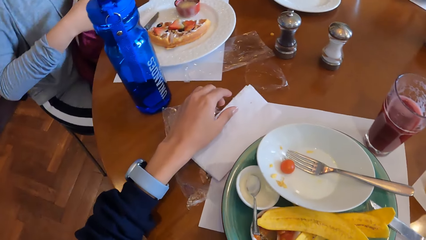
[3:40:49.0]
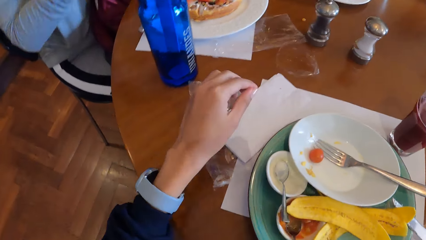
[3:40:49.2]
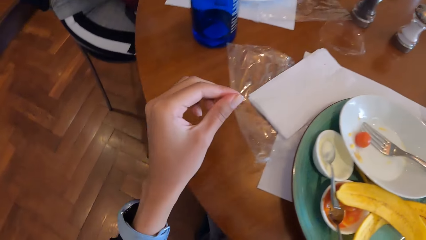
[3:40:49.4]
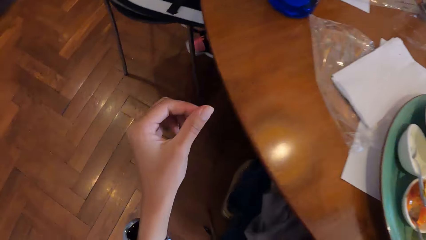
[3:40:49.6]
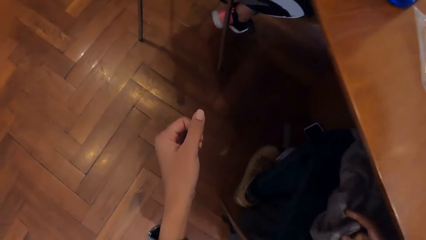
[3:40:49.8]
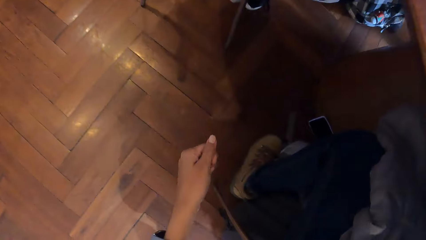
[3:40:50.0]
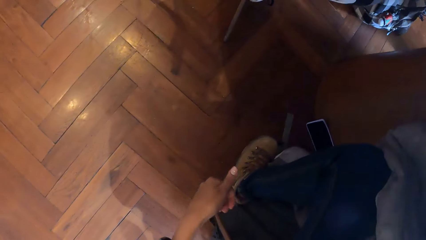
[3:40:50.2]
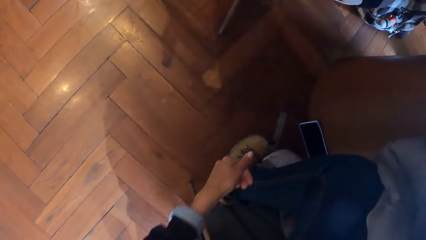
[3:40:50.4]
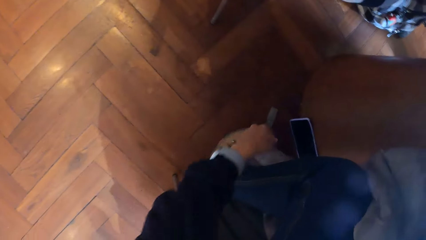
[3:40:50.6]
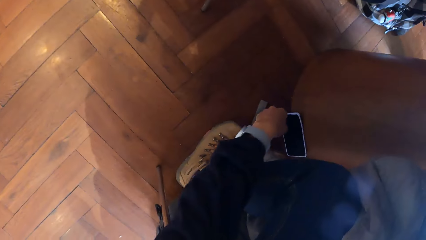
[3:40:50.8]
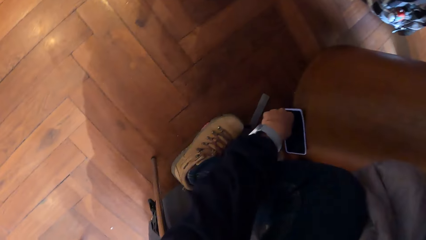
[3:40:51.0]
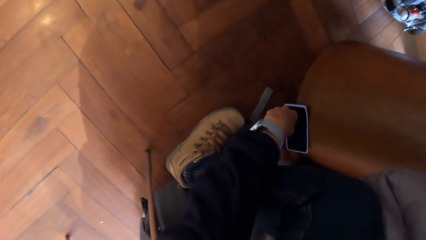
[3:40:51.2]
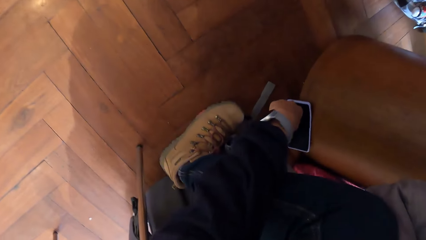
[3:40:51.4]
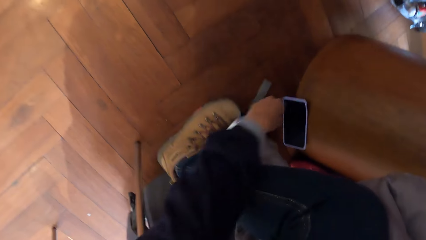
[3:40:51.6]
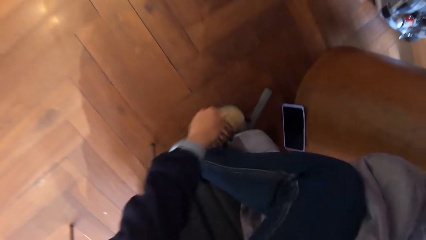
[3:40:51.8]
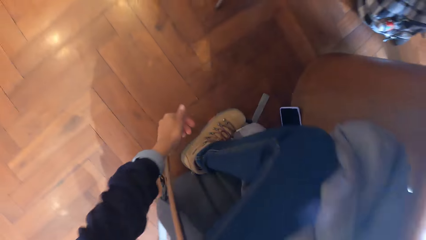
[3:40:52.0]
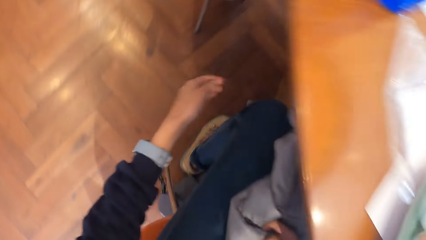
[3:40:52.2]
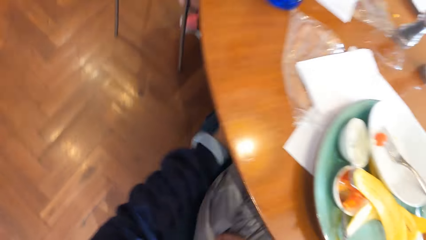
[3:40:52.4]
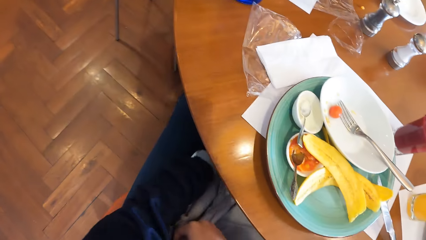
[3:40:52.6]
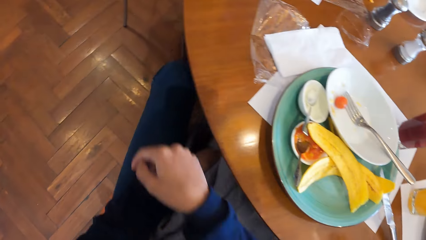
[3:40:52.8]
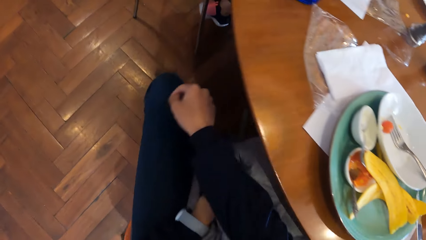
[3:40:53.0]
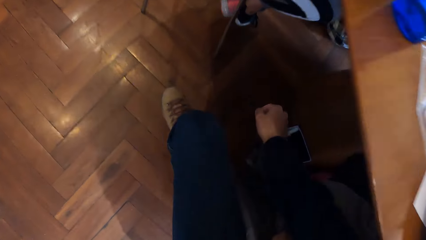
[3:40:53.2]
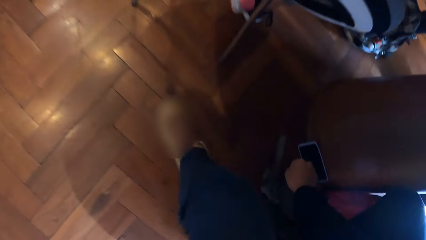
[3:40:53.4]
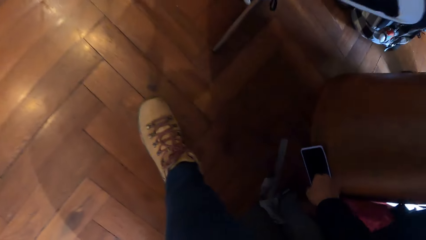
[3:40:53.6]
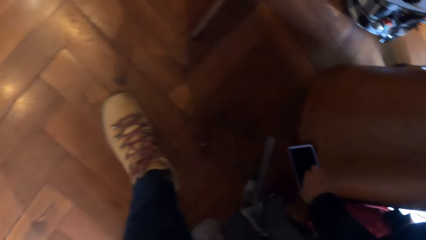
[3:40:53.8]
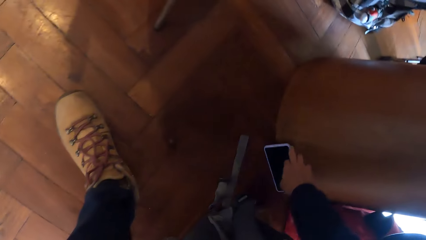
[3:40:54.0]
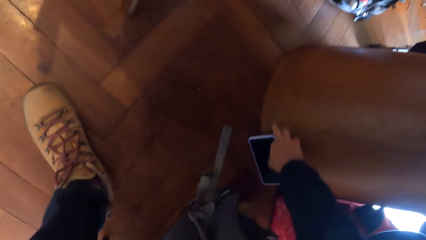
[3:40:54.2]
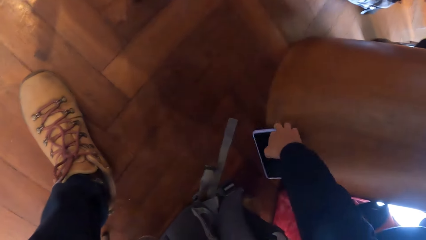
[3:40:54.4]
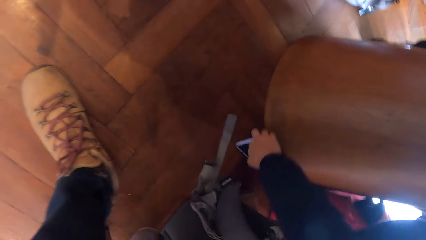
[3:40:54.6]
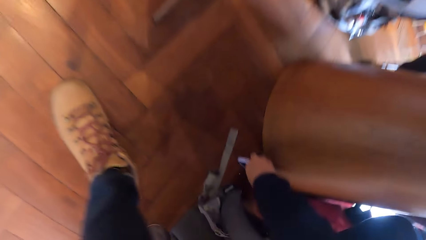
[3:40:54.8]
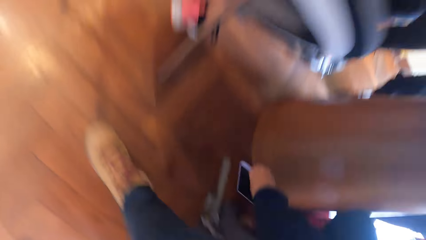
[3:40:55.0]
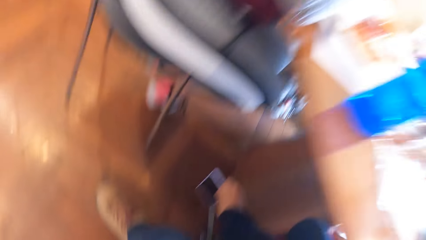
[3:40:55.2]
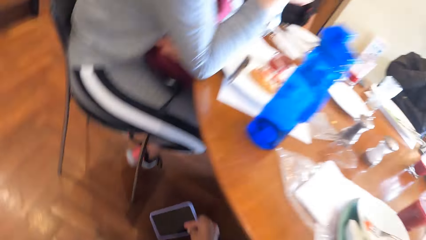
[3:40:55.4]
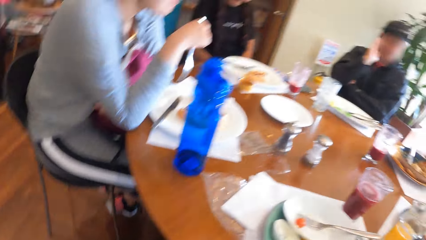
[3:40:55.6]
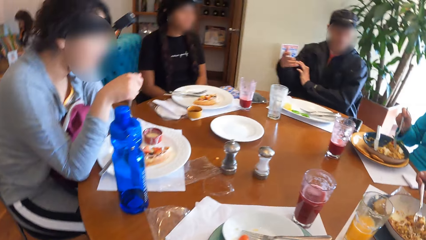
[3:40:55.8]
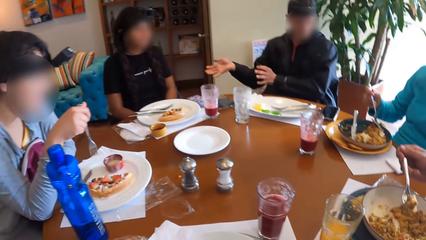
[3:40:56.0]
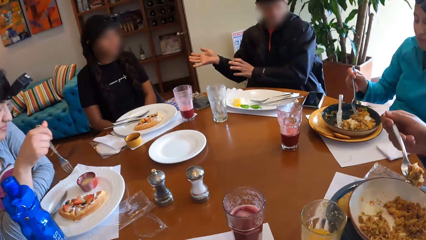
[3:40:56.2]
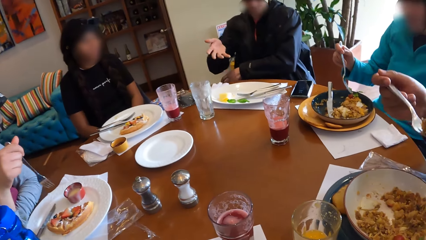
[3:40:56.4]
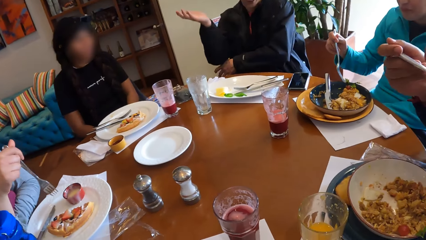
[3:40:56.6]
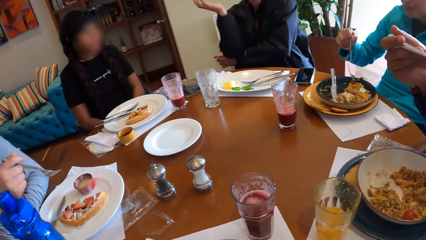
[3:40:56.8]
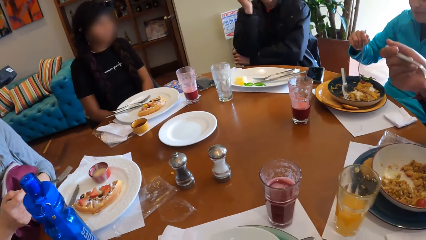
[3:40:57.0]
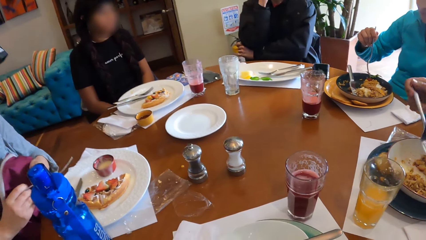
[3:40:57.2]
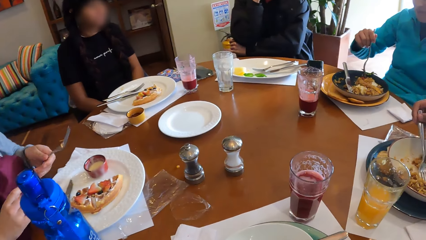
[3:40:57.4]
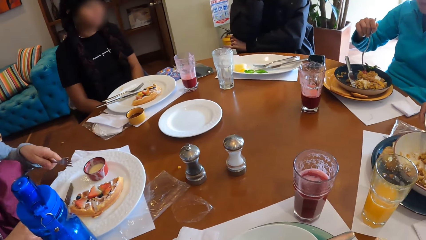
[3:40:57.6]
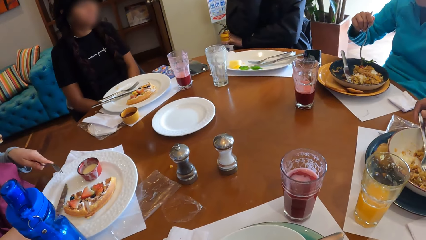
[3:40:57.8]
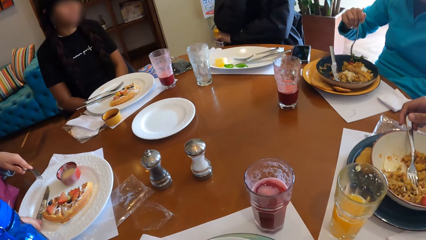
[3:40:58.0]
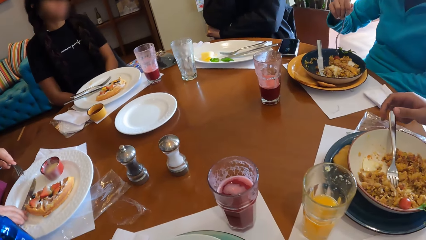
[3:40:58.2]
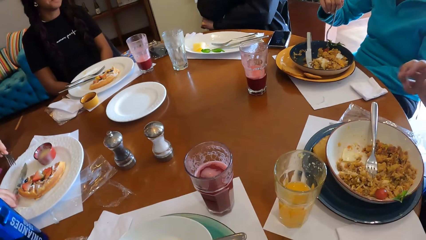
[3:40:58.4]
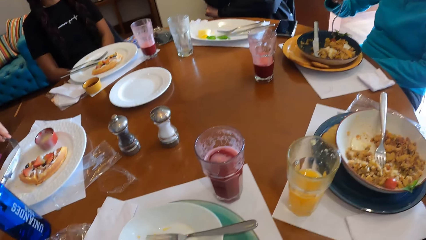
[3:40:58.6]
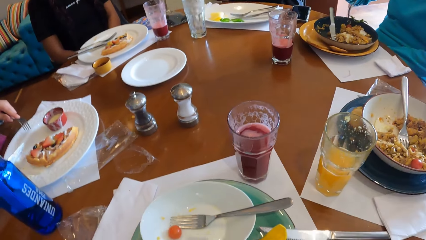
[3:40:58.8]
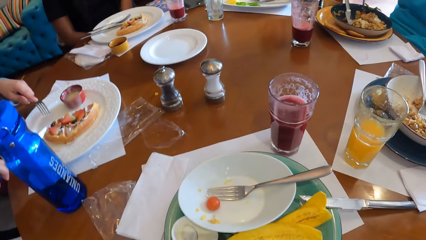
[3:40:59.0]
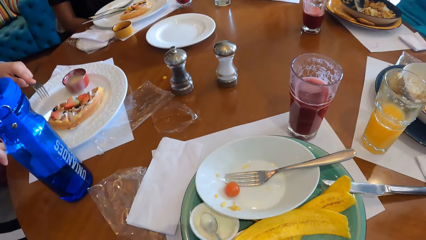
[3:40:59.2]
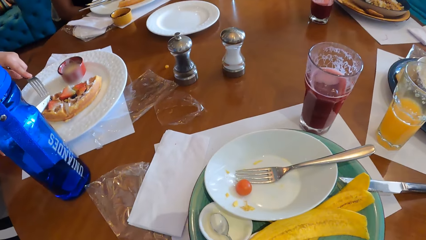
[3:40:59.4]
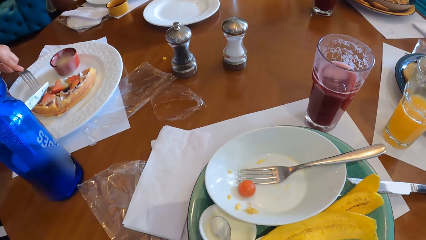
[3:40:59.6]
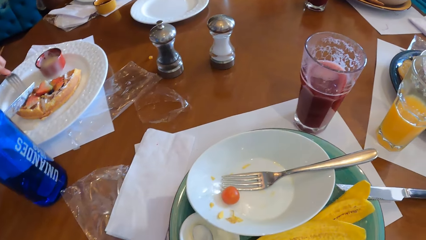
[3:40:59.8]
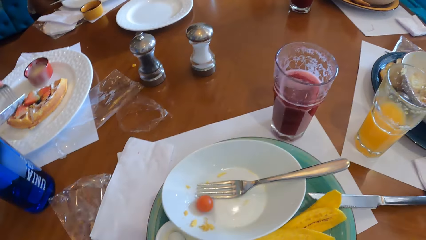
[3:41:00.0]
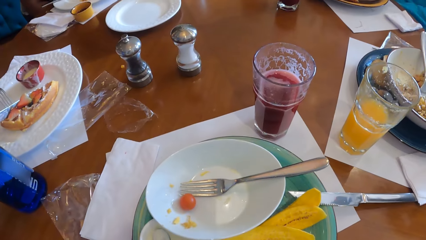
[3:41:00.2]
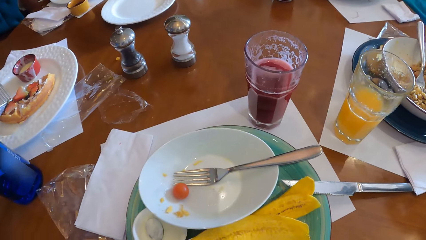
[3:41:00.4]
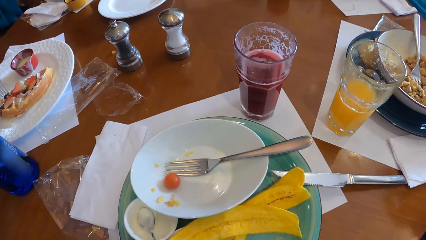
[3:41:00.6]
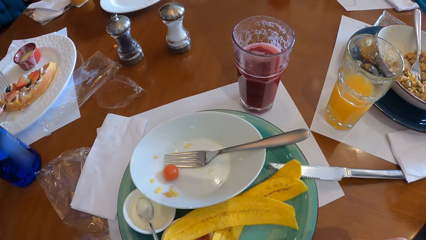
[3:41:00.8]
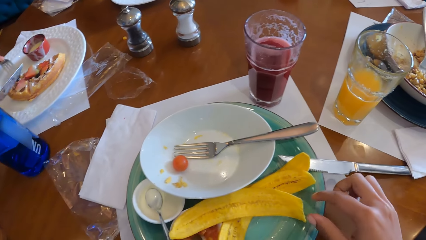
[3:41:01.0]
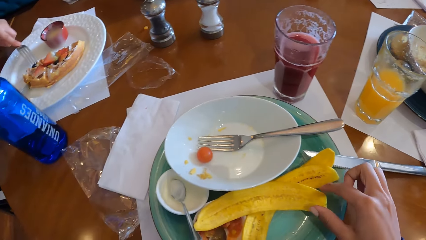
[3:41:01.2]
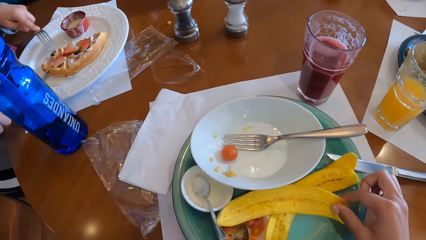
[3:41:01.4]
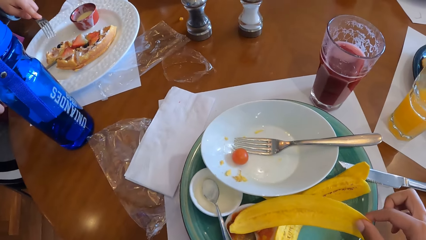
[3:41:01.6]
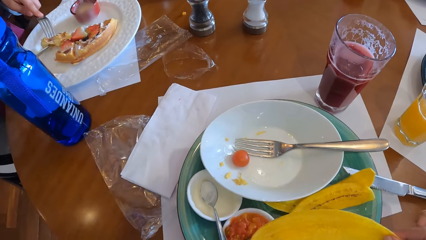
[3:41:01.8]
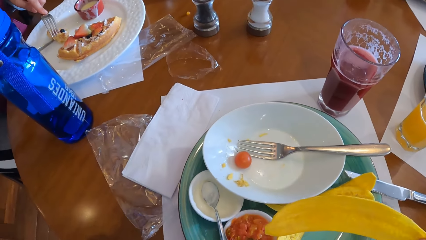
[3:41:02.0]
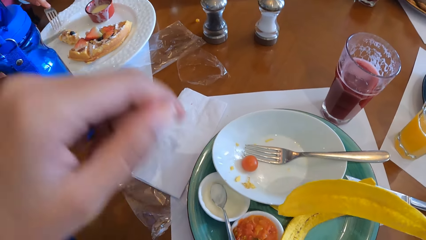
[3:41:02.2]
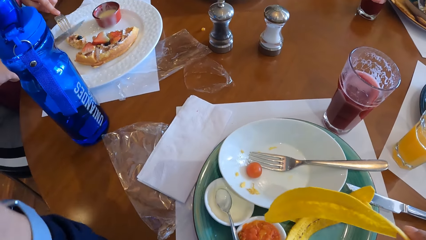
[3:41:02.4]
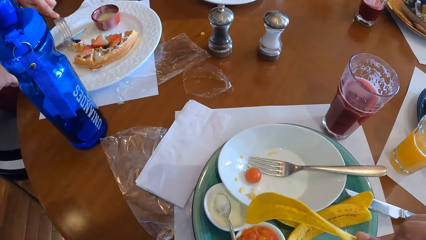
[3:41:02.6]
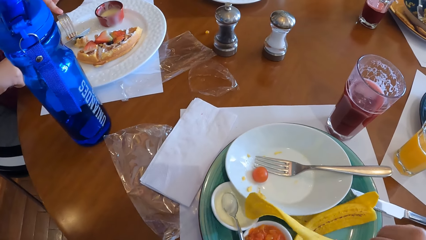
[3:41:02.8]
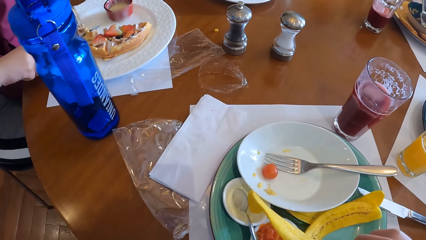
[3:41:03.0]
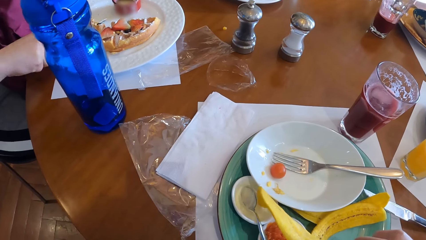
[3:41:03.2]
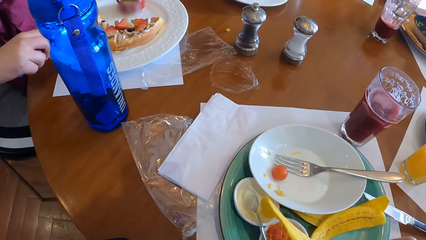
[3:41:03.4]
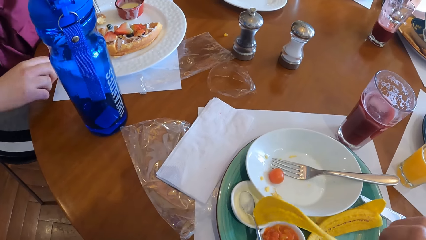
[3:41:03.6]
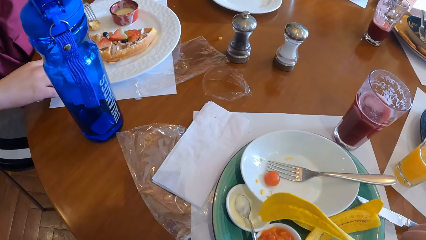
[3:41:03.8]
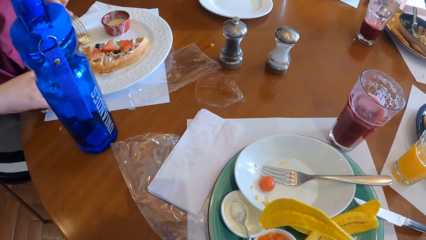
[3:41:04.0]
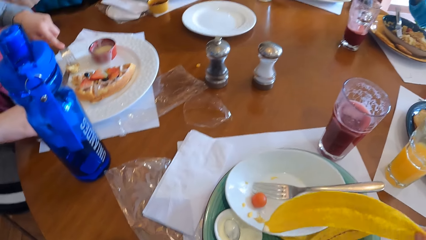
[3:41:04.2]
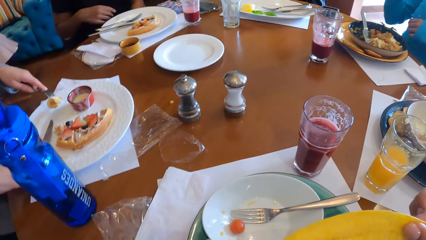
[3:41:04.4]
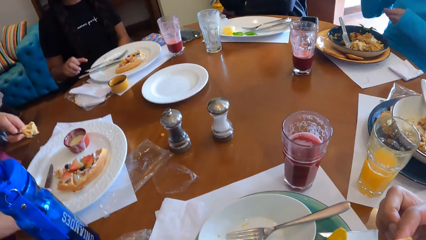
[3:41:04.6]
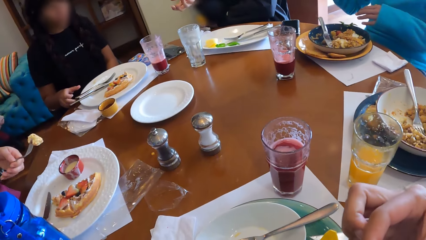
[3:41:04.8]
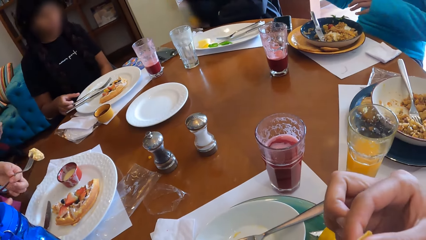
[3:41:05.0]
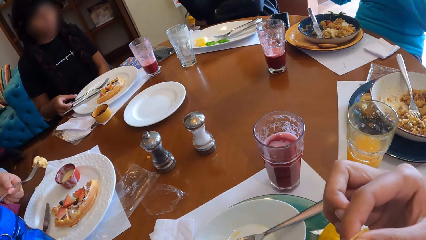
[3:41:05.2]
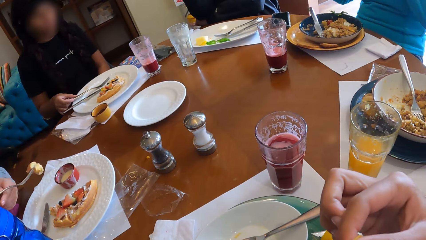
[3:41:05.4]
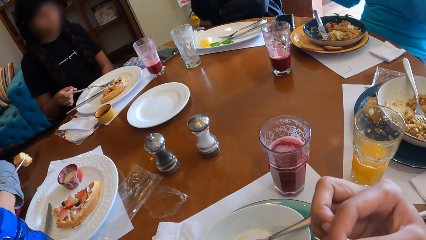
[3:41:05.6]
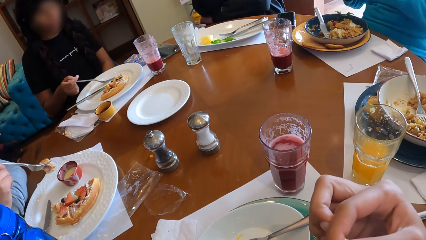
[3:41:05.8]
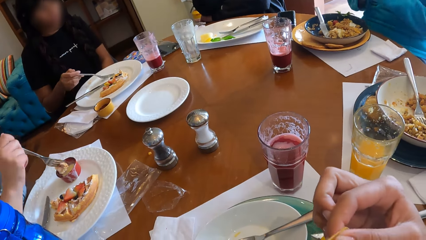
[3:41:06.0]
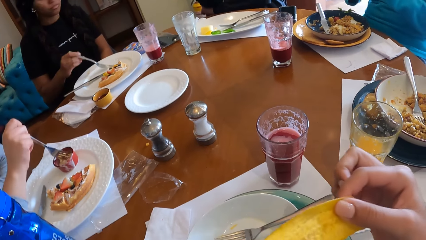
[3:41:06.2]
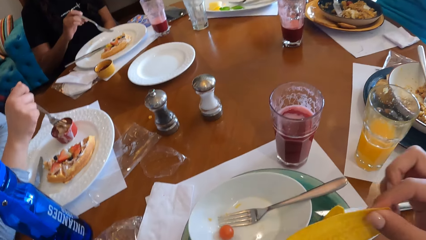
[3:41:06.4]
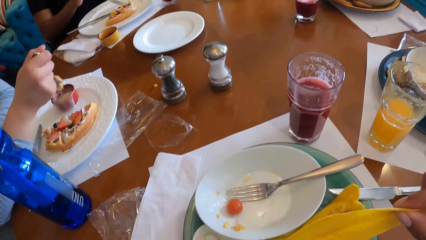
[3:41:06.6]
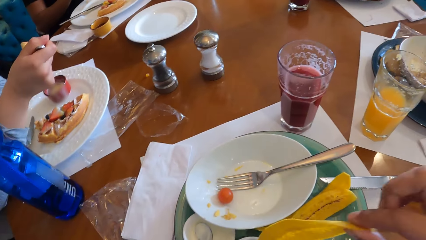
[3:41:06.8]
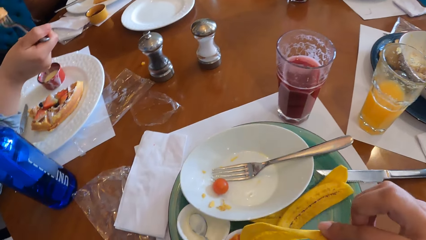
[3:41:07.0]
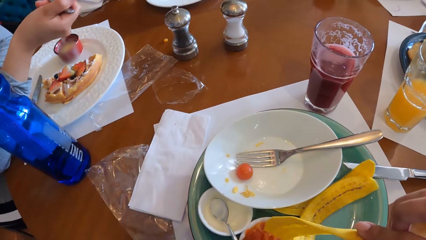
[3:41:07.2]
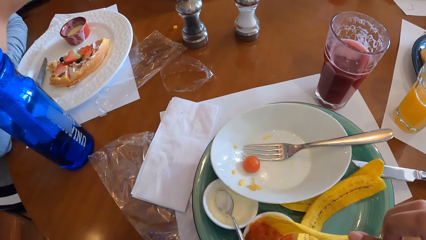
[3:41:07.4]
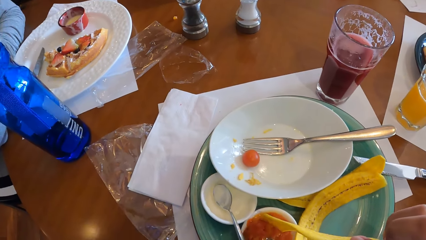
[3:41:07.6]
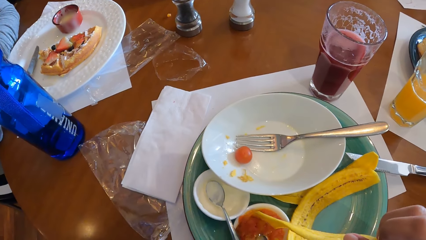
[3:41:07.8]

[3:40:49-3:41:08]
The camera wearer drops the serviette on the table with his left hand. He touches a phone under the table with his left hand. He picks the phone under the table with his right hand. A man picks food from the plate with the fork in his right hand. Another man speaks to the camera wearer and a group of people. The camera wearer looks around. The first man eats the food with the fork in his right hand. A woman passes the fork to her left hand. The woman picks a table knife from the plate with her right hand. The woman cuts the snack in the plate with the knife in her right hand. The camera wearer picks a plantain chip or banana peel from a plate on the table with his right hand. The woman picks the snack from the plate with the fork in her left hand. The camera wearer scoops something and licks something. The woman passes the fork to her right hand. The woman dips the snack into a container of cream.
